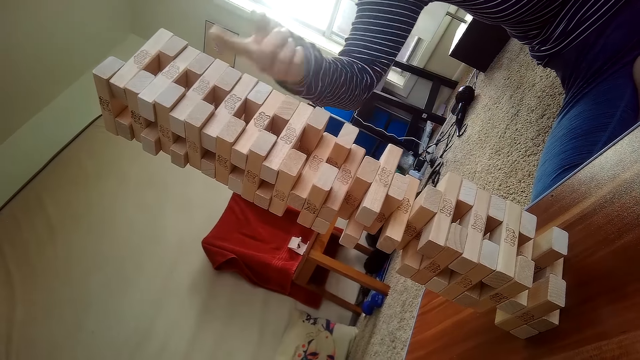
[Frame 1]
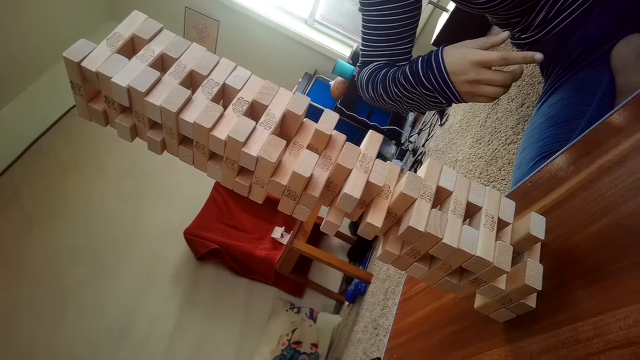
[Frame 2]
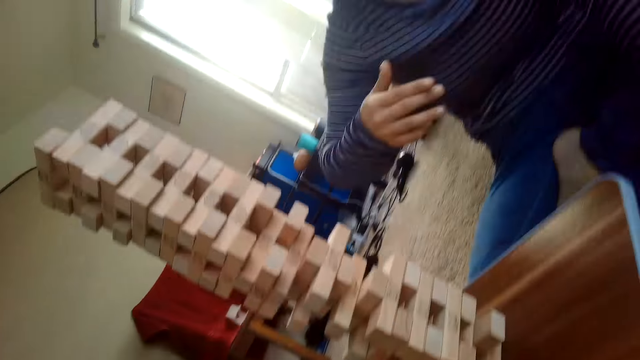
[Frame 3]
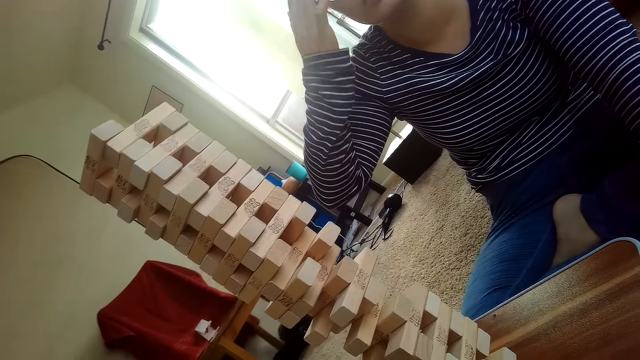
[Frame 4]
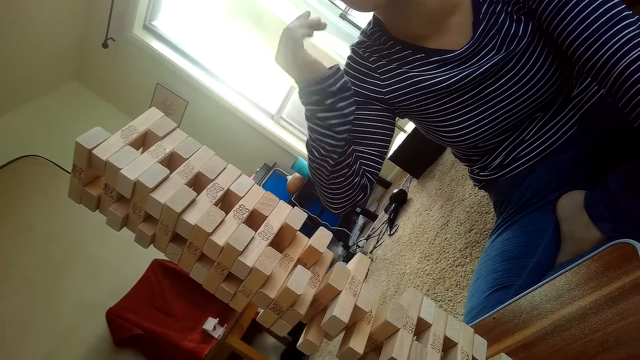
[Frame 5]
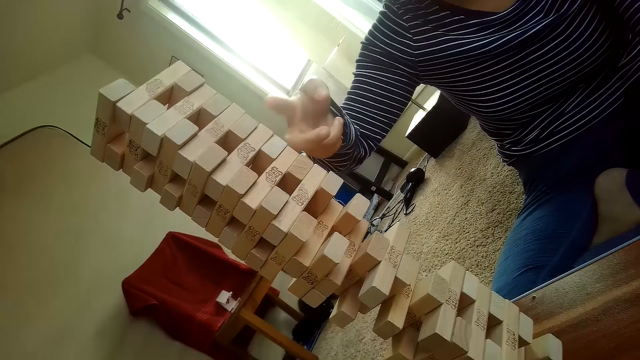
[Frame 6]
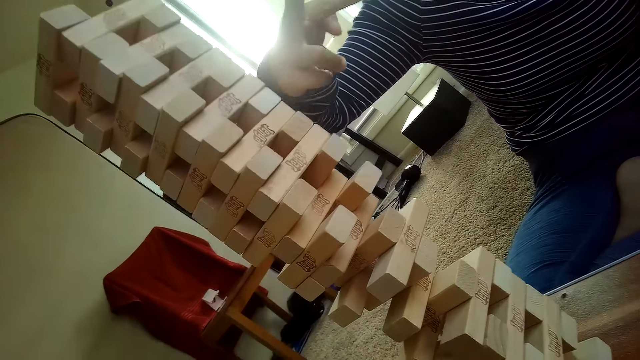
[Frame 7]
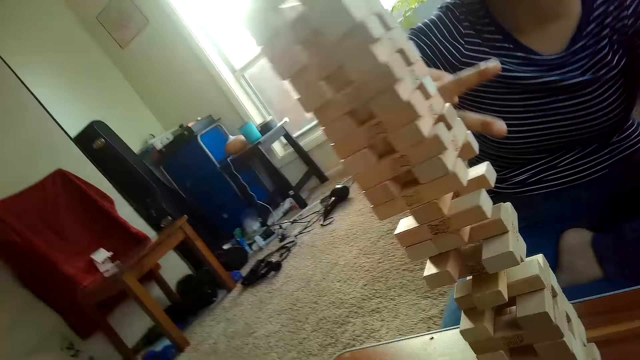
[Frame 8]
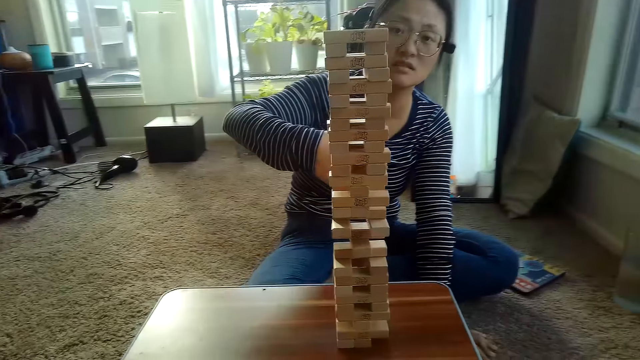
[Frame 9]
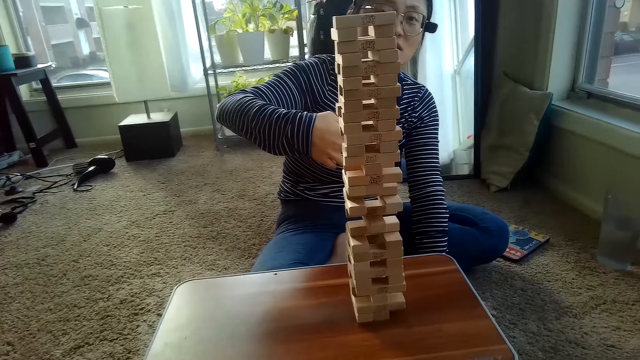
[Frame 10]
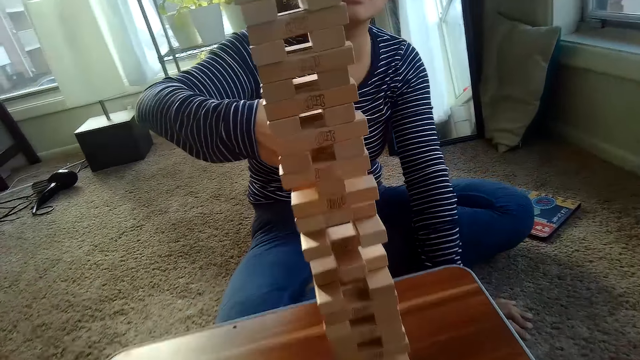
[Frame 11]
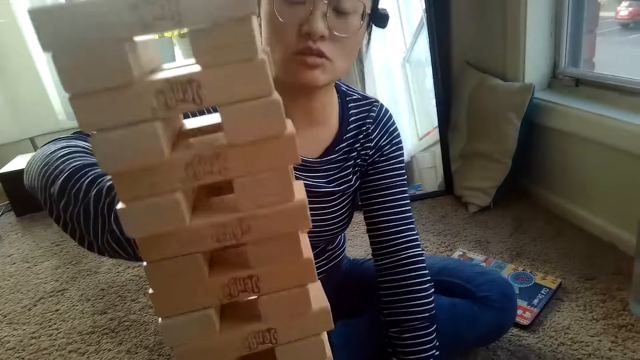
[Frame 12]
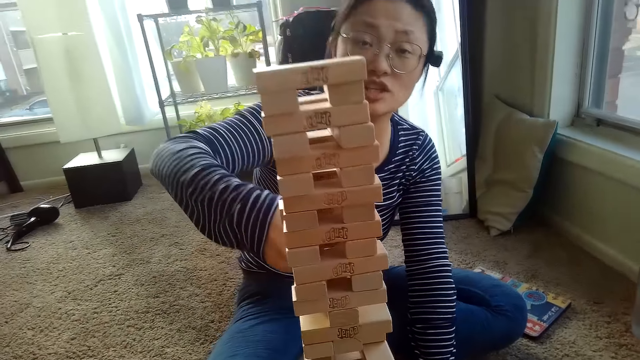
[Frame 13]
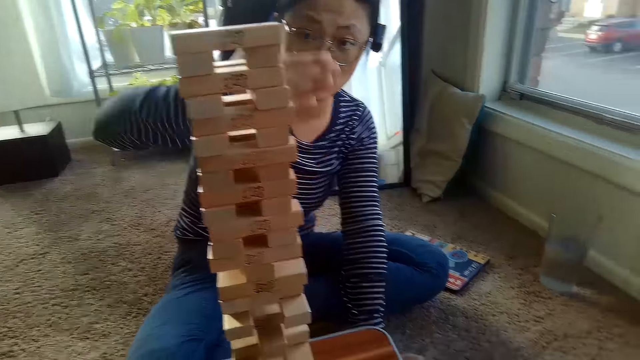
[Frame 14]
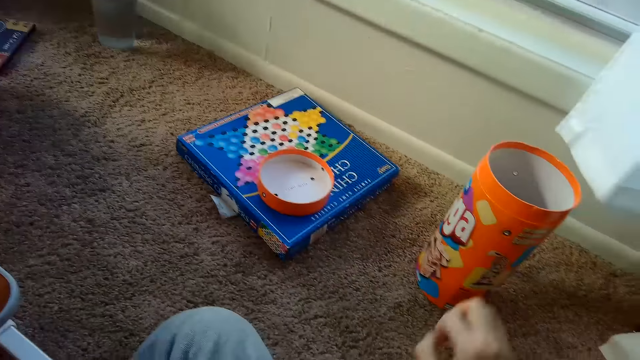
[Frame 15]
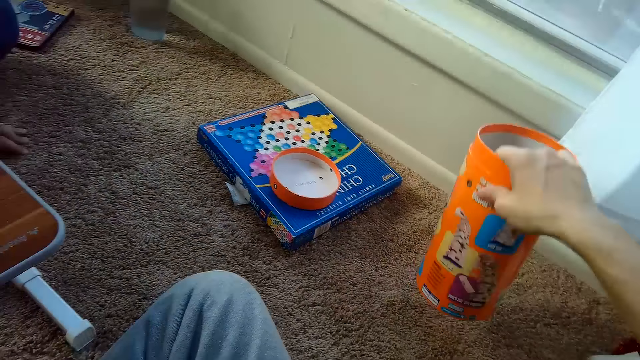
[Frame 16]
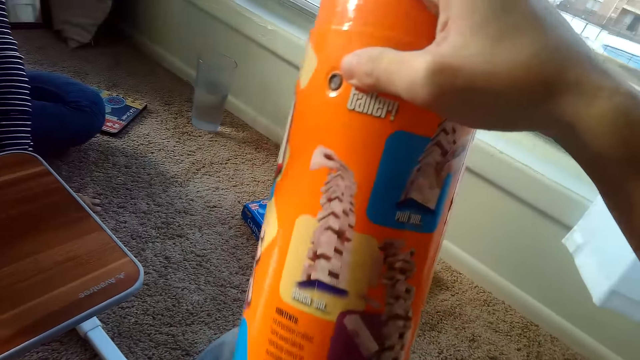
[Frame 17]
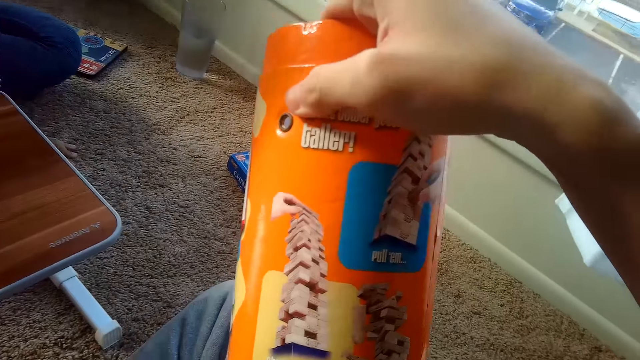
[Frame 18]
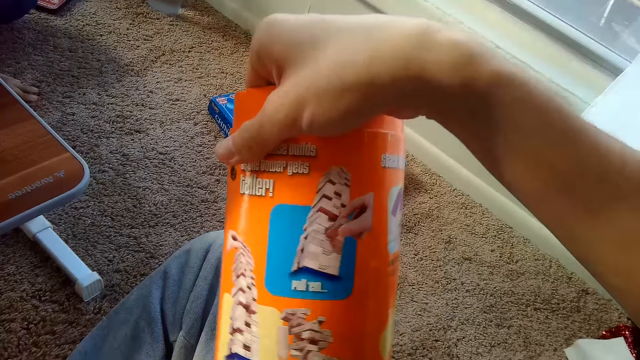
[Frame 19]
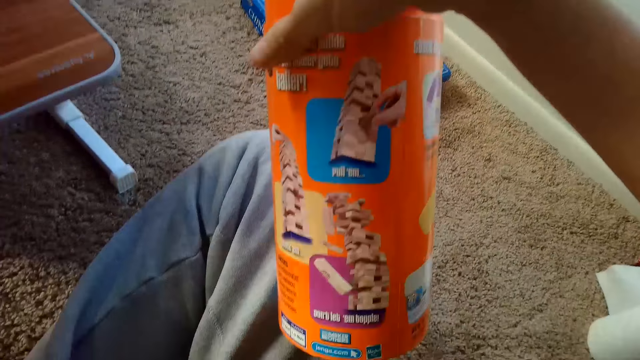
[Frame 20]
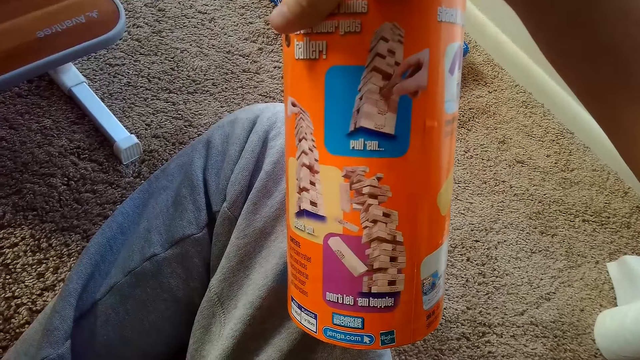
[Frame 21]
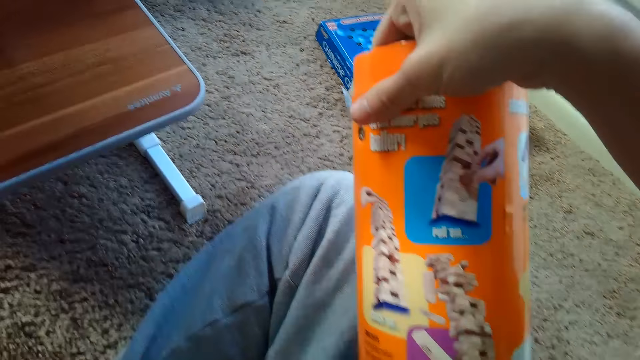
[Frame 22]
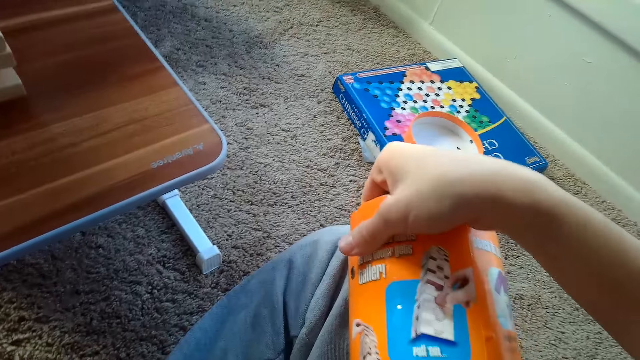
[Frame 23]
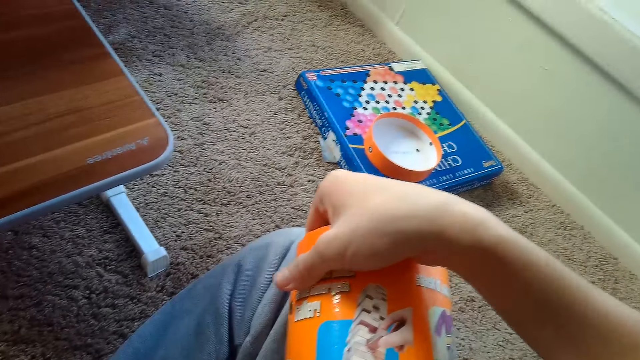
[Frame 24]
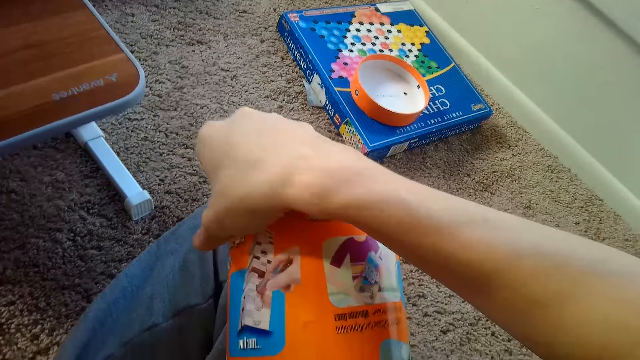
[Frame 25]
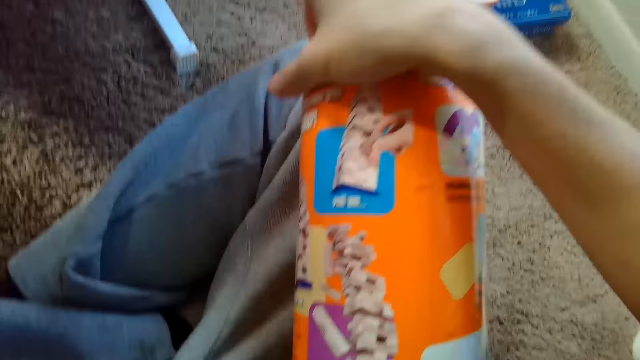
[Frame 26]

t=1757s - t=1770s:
The camera wearer picks up a container with his right hand. He looks at the container.

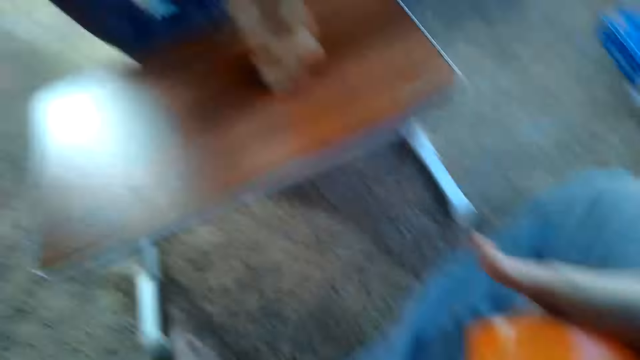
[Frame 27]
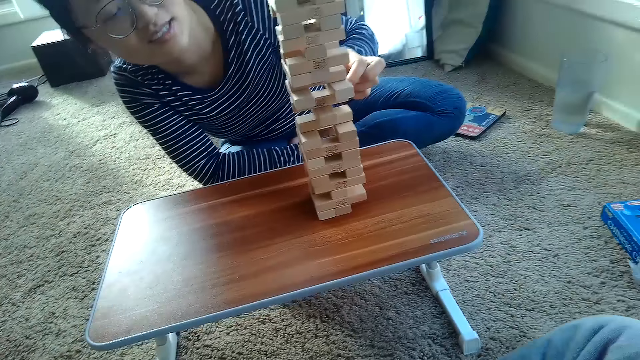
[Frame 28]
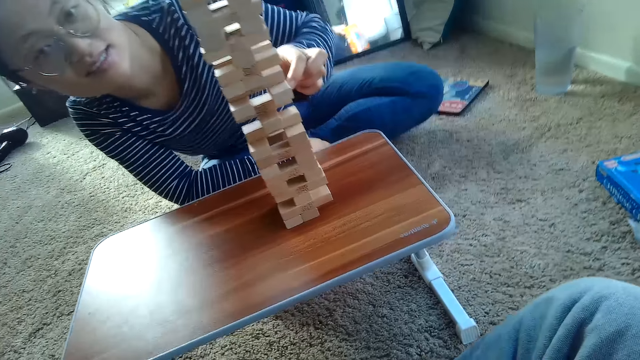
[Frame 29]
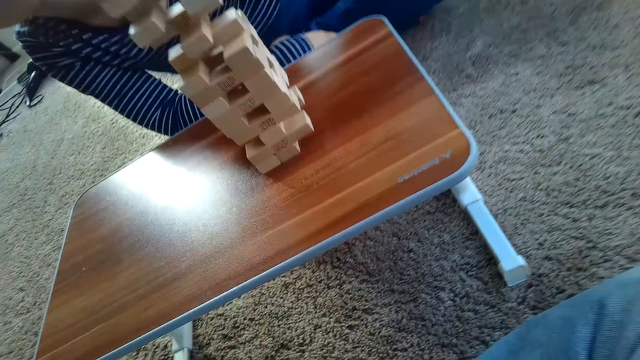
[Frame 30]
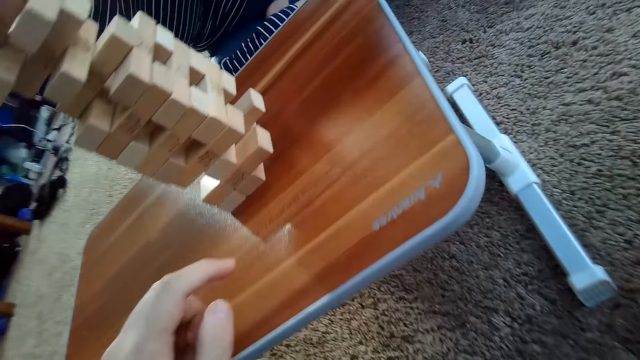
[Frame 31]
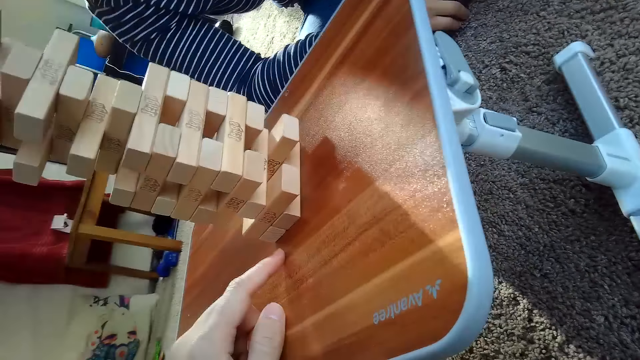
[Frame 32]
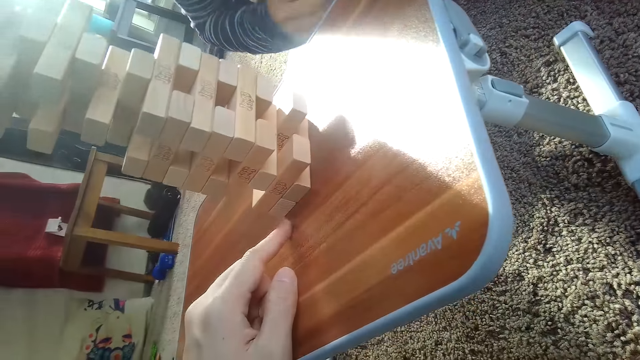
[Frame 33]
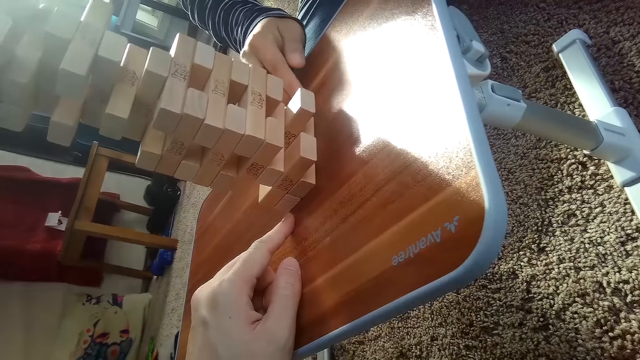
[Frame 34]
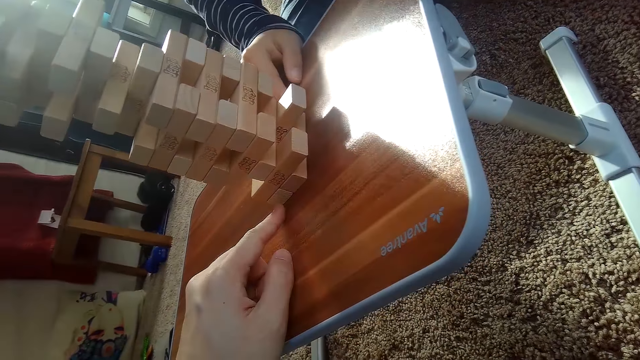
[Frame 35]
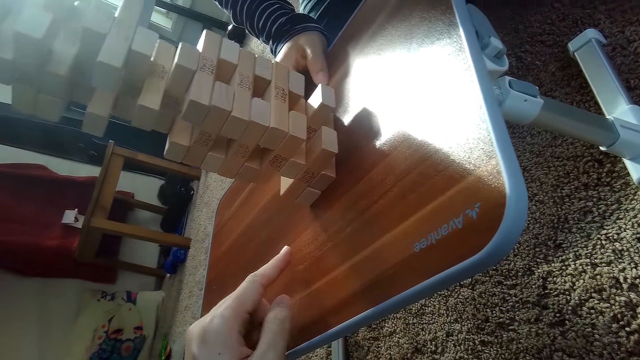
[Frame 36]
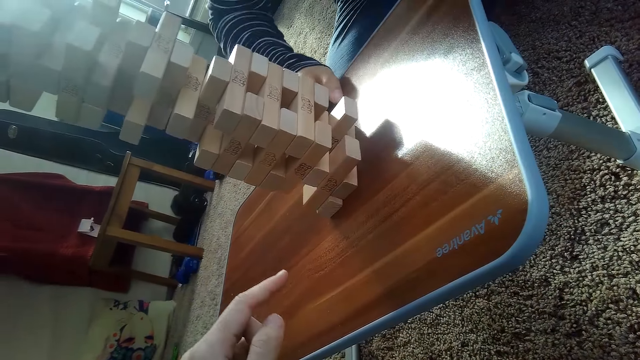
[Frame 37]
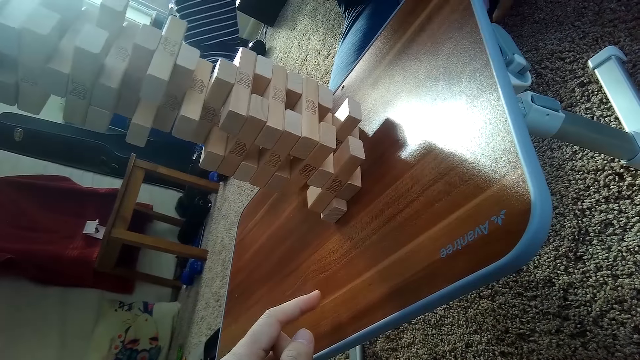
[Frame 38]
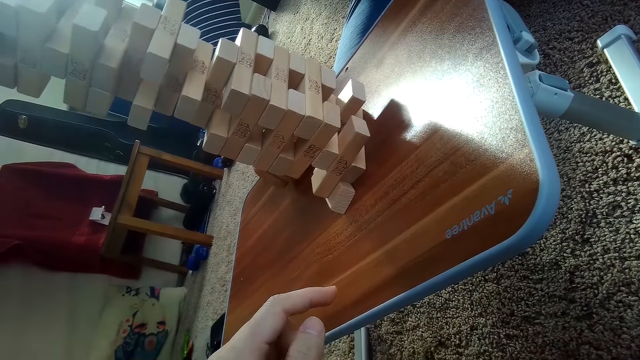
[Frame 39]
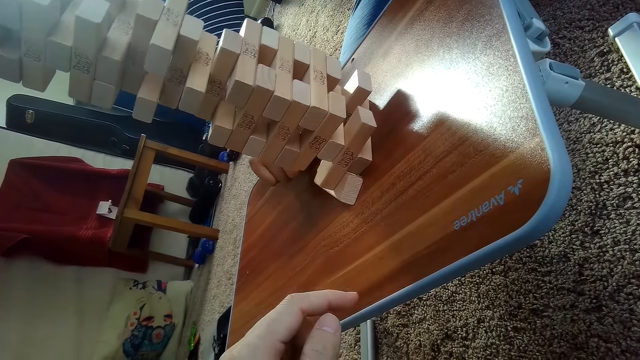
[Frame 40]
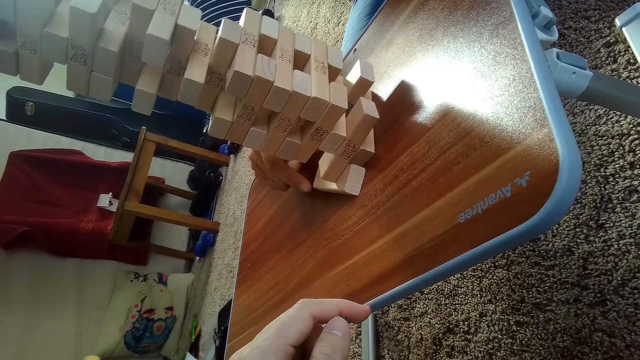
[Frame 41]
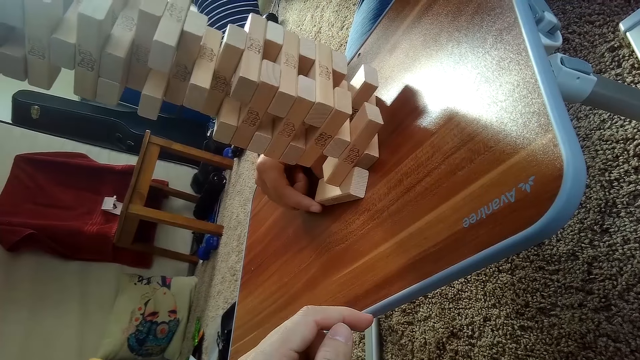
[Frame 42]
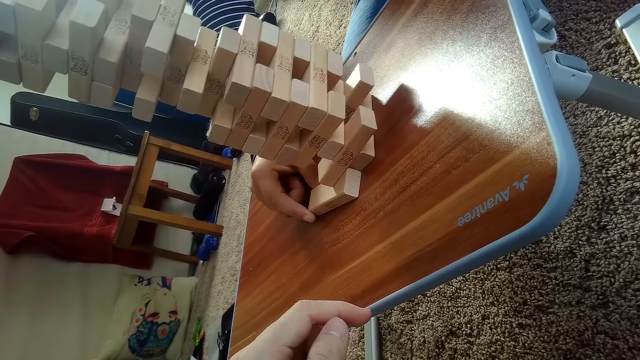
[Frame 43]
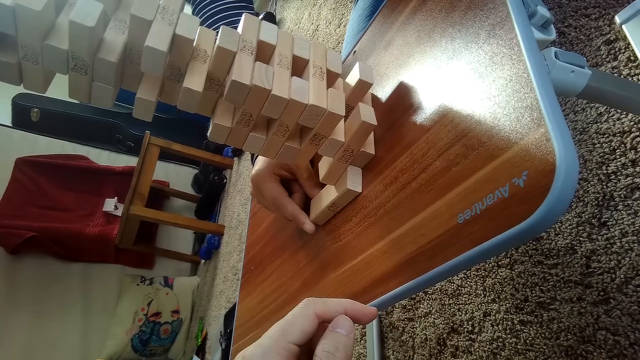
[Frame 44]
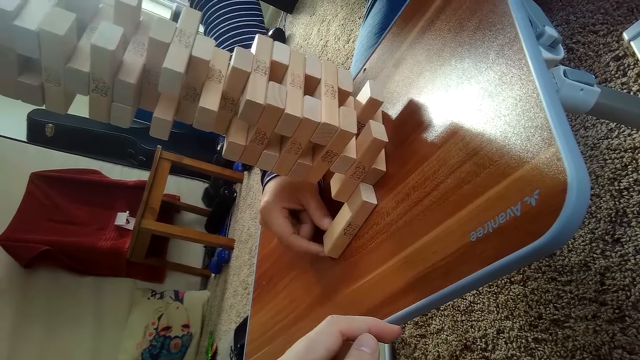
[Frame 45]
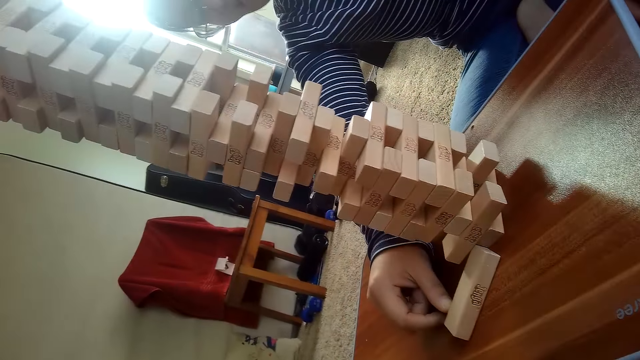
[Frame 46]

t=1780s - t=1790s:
A person touches the playing block. The camera wearer talks to the person. The person plays the block game. The person removes a jenga block from a pile of jenga on a table with his left hand.
